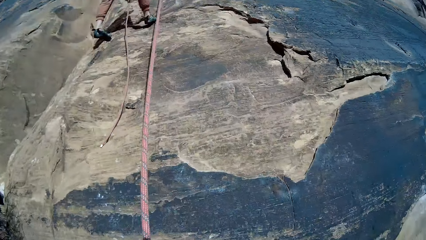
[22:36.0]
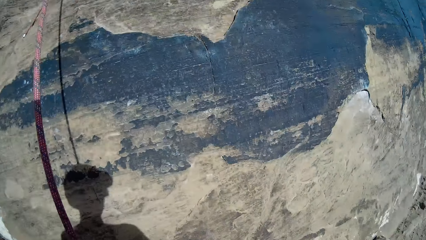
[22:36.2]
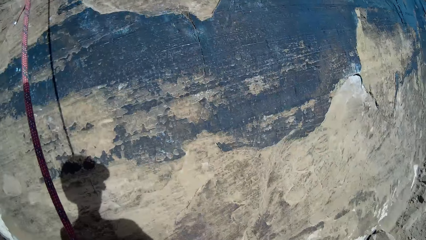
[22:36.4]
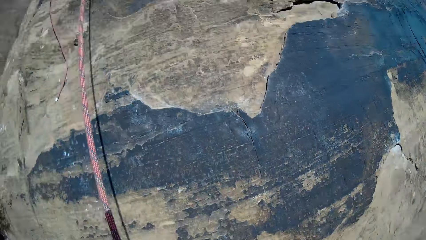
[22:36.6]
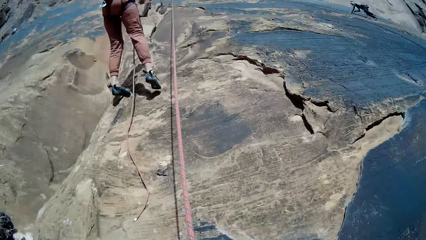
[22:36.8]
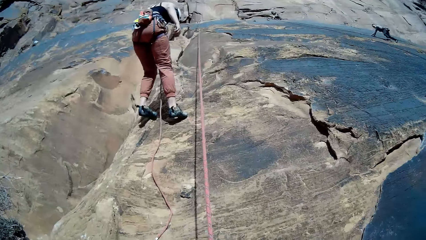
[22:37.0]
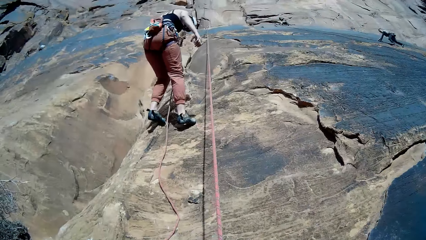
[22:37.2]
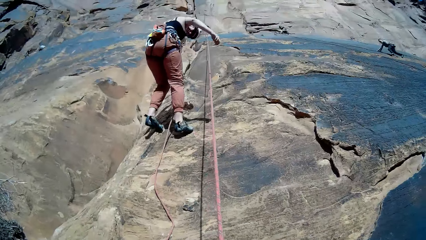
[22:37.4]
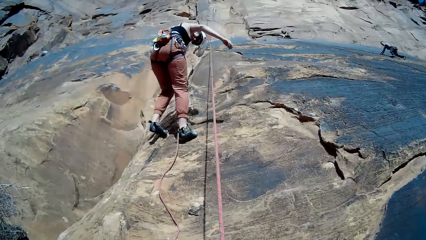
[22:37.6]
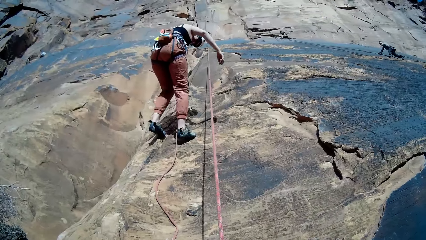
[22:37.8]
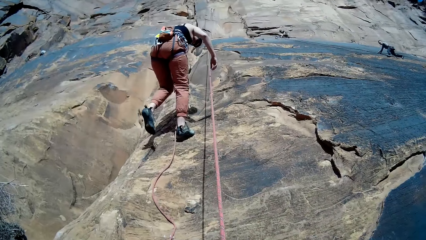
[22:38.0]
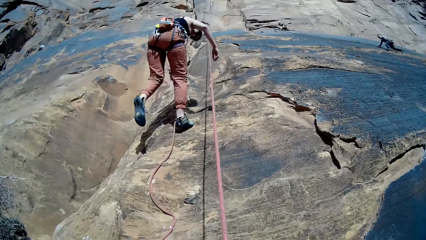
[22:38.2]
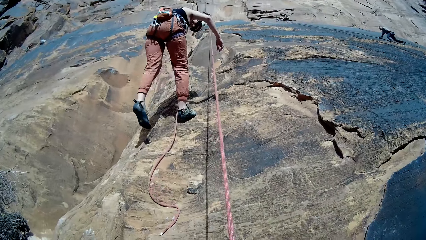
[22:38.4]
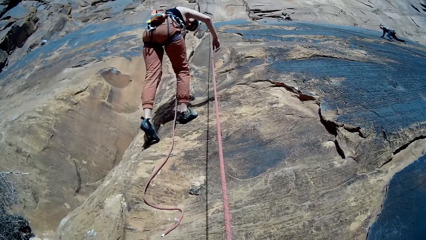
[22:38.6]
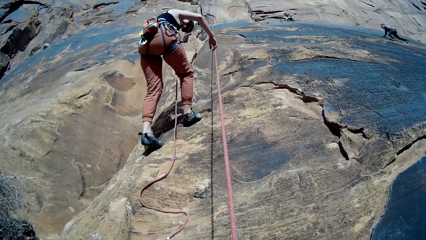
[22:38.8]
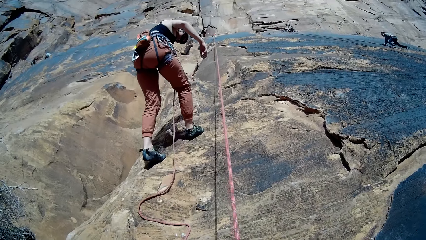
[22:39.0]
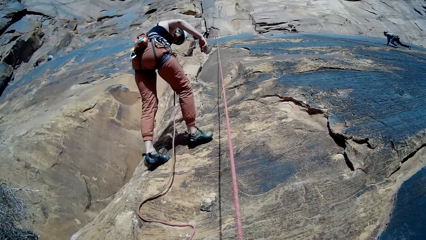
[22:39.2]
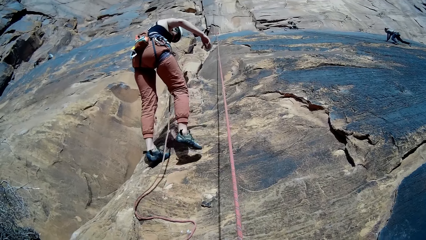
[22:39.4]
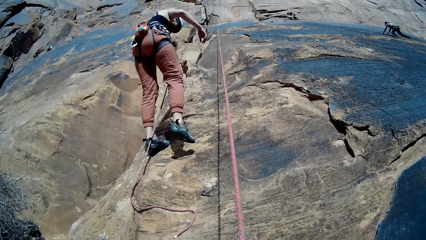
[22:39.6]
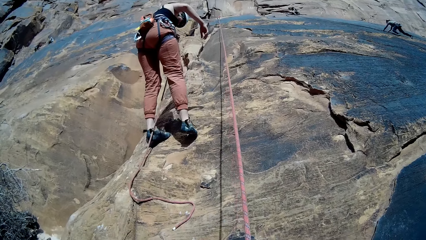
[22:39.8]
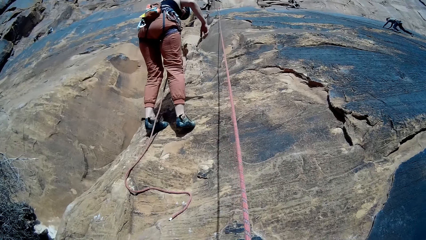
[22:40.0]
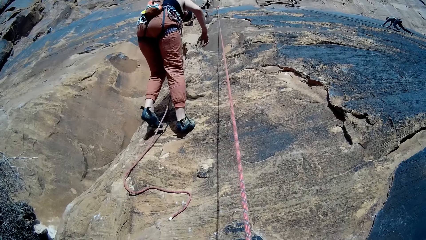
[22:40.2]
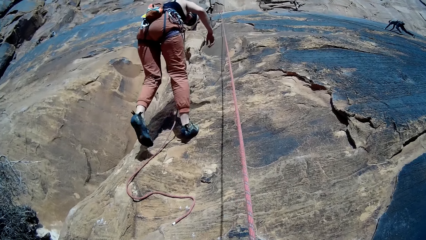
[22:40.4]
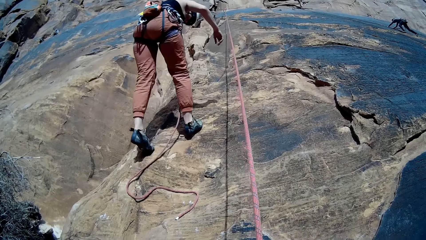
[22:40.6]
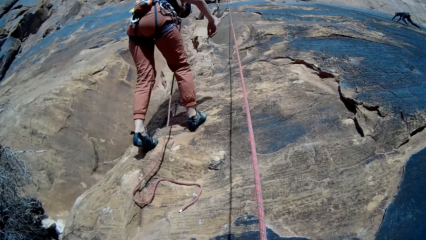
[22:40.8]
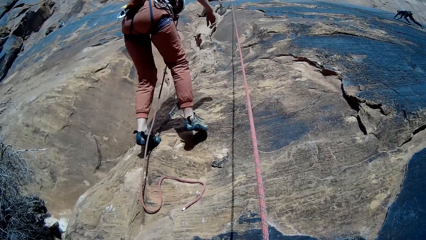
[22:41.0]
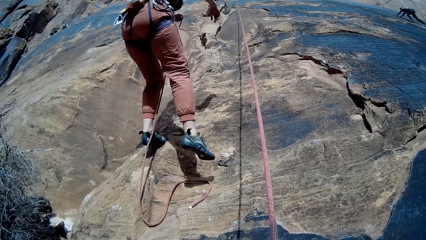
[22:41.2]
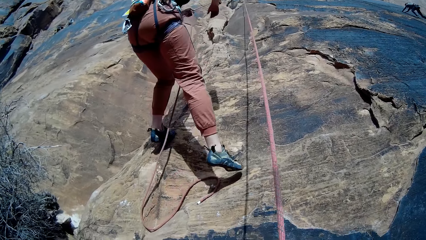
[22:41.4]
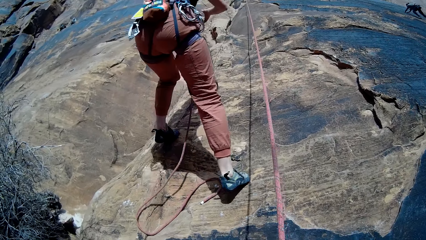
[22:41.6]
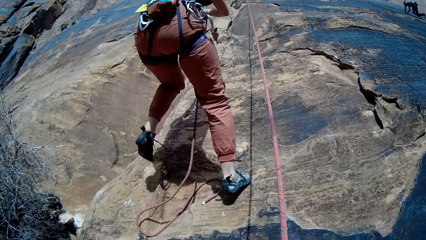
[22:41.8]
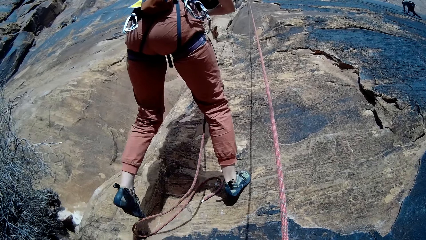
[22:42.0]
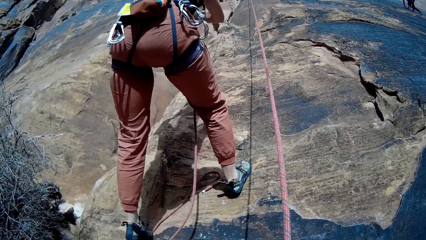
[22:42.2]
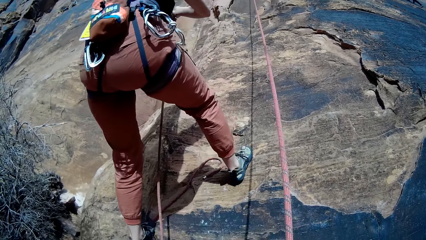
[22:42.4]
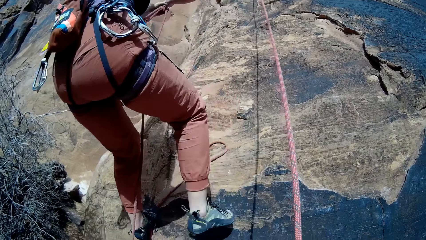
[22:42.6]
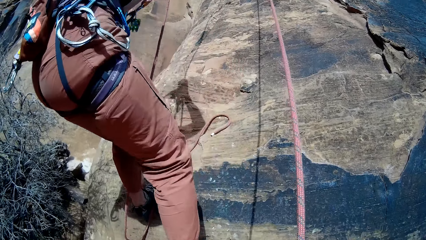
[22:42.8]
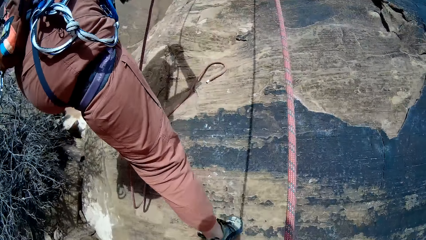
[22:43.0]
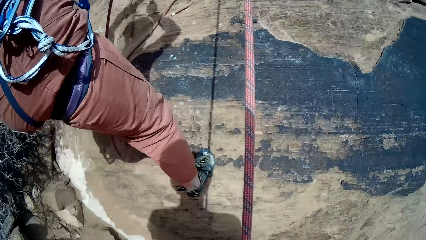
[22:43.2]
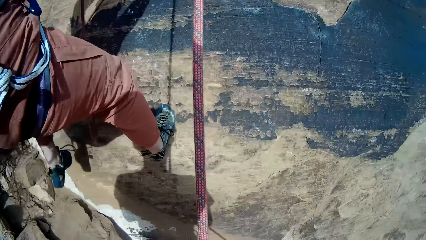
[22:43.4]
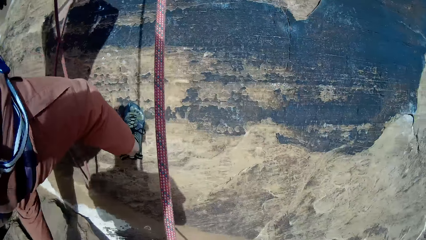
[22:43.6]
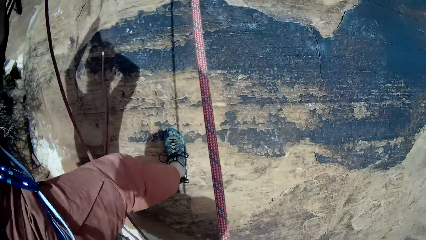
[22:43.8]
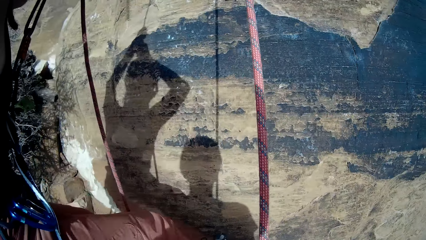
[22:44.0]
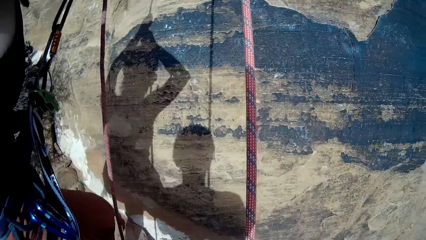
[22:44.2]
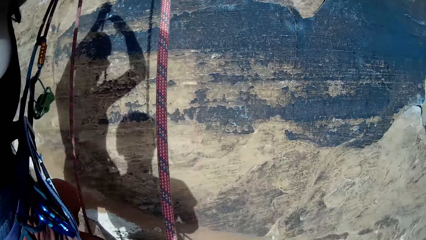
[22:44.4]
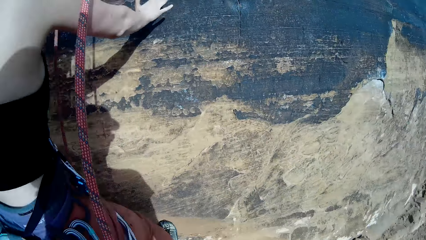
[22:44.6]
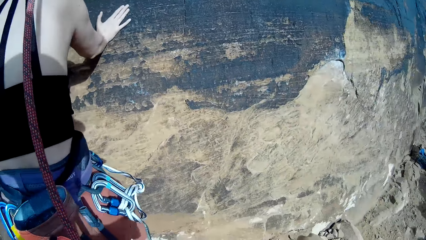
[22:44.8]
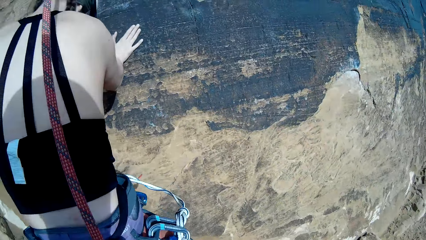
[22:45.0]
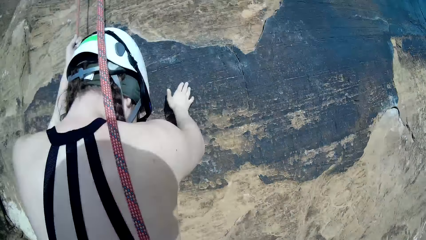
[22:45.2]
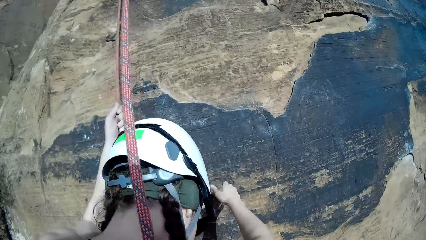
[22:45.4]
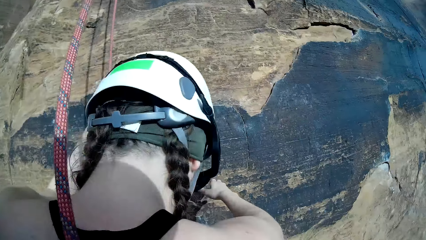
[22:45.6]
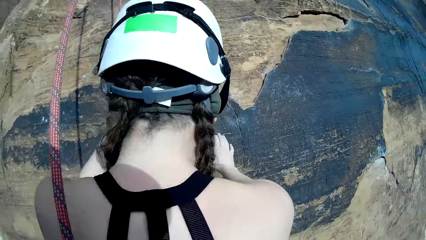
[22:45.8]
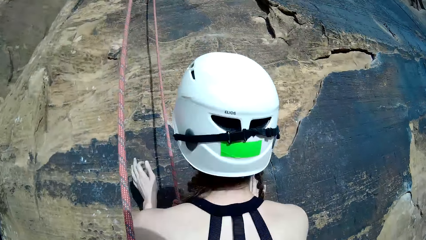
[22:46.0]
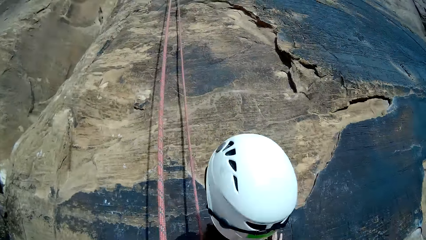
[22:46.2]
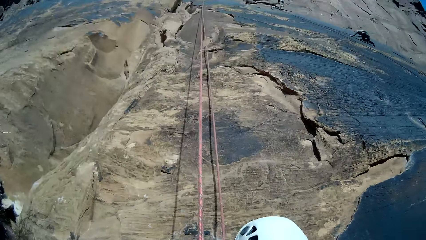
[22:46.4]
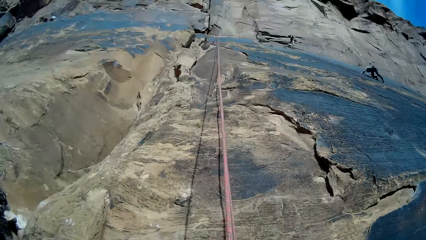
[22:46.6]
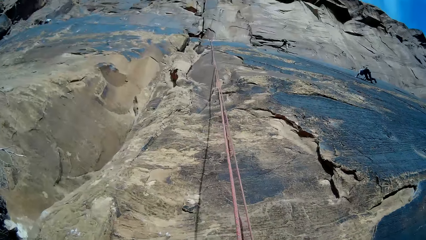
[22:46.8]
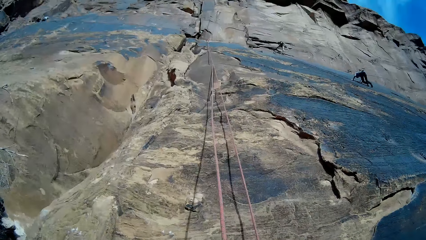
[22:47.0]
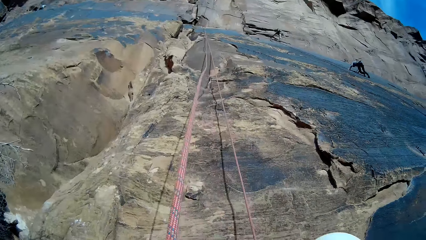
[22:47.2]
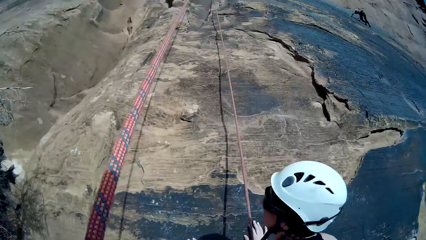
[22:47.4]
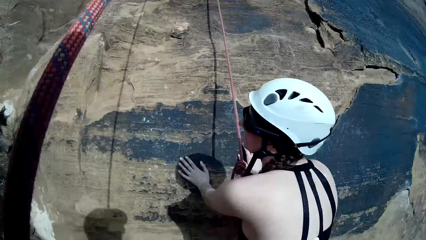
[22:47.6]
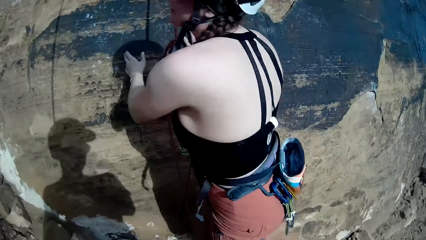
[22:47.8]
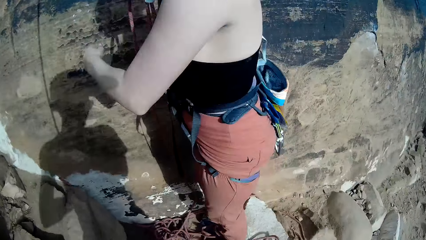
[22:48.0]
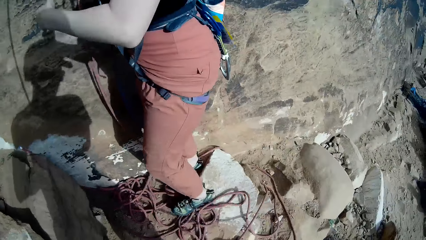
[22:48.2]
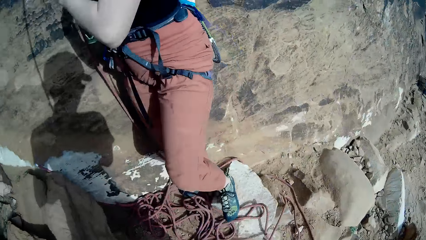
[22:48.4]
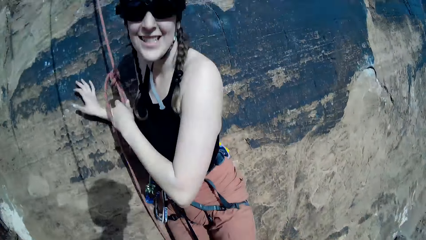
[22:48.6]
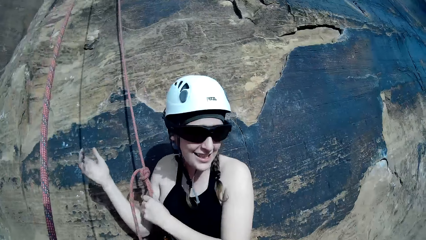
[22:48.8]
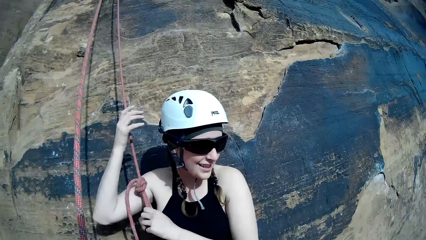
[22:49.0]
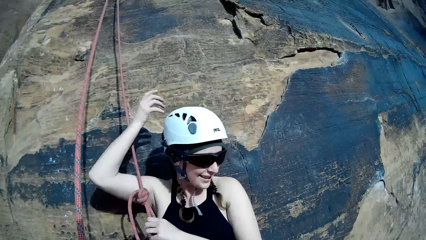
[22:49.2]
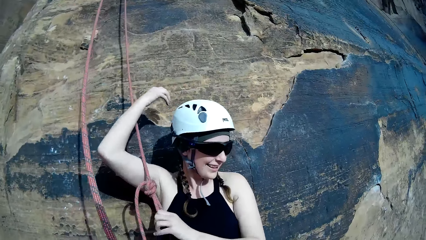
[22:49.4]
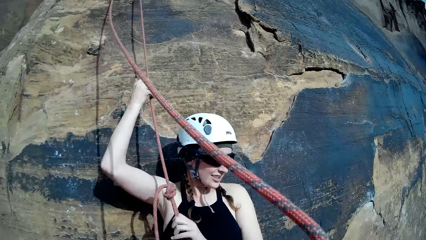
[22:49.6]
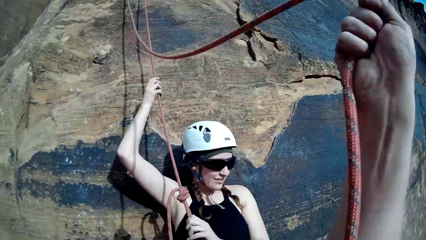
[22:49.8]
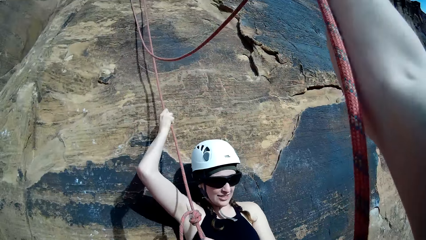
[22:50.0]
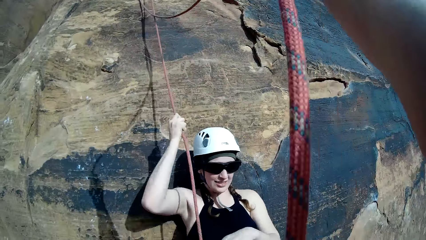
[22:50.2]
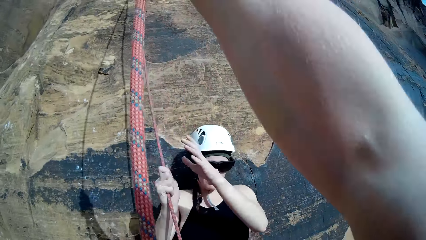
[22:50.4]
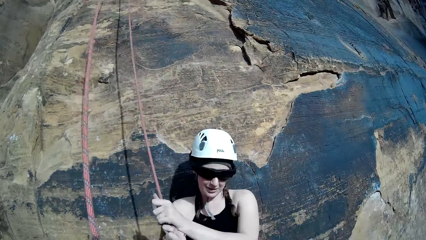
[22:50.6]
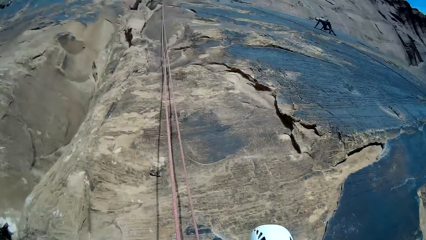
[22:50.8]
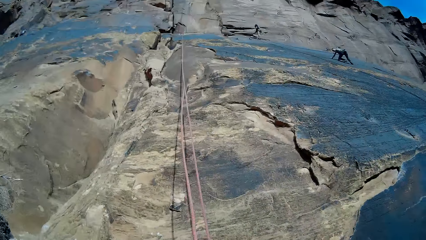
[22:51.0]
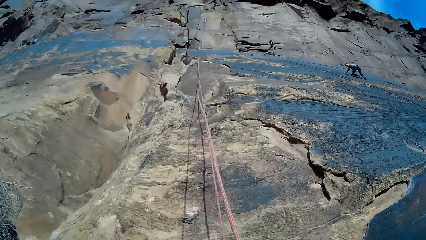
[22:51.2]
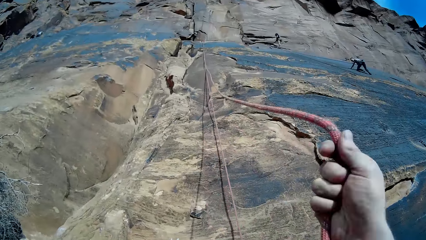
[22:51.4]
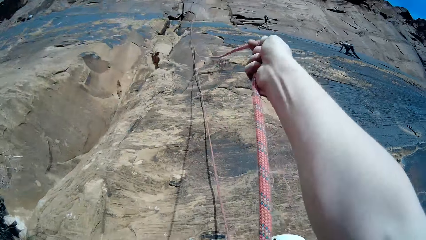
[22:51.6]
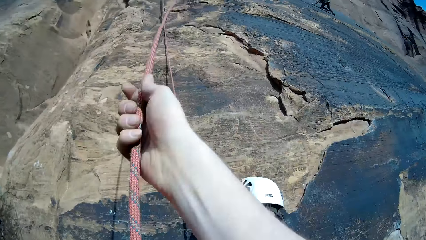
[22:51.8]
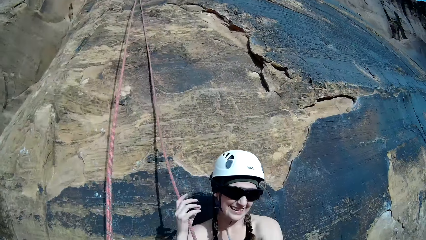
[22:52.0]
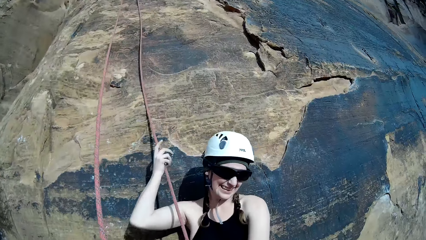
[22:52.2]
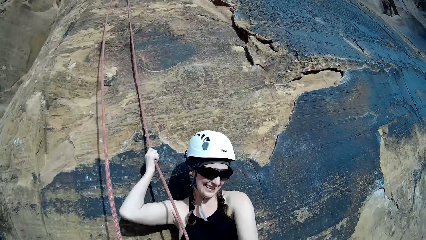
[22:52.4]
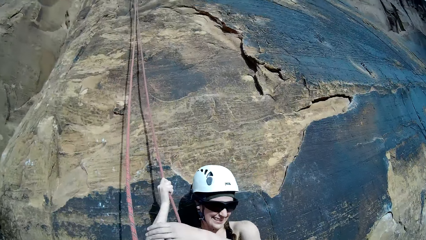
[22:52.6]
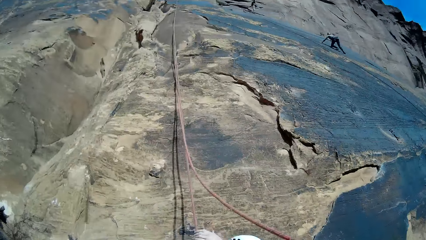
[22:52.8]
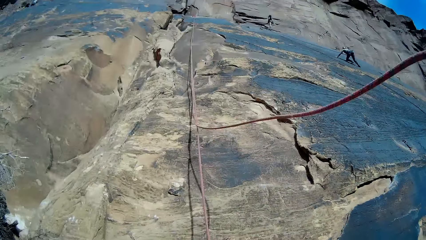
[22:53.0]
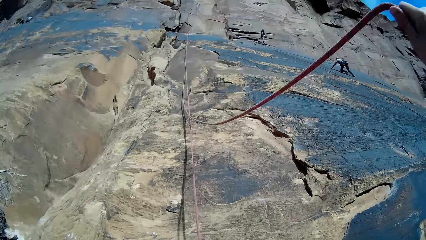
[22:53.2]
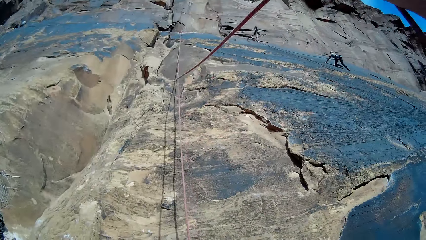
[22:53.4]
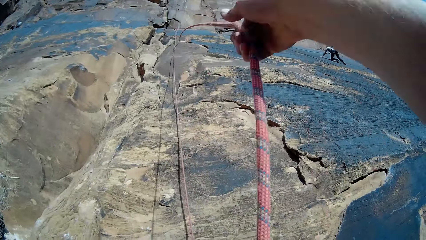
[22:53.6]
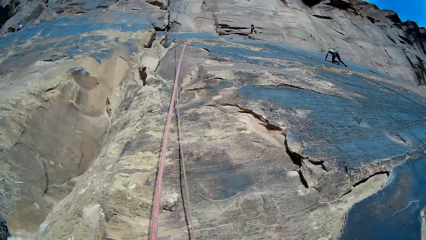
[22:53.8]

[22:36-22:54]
A person walks near the camera wearer. A woman pulls a rope on the mountain. The camera wearer adjusts the rope. They pull down the rope on the mountain.
